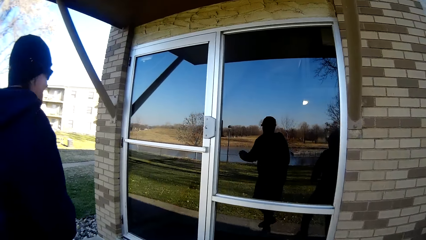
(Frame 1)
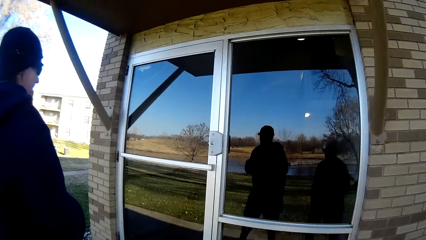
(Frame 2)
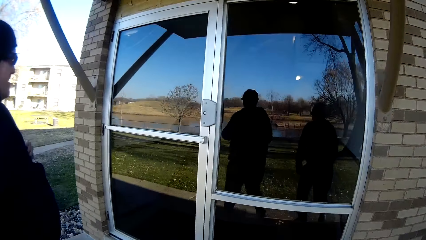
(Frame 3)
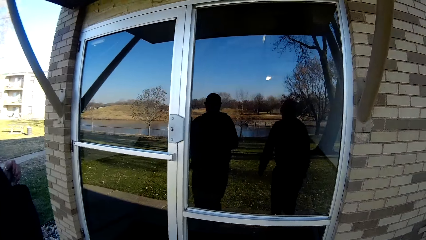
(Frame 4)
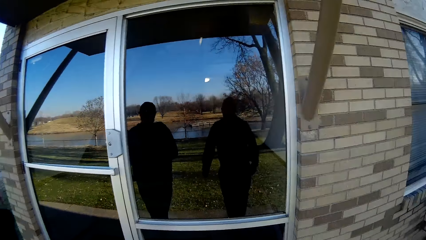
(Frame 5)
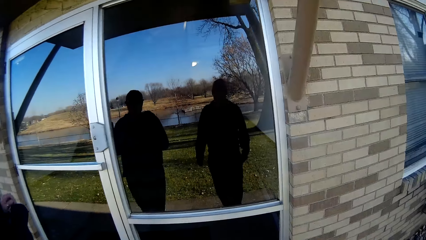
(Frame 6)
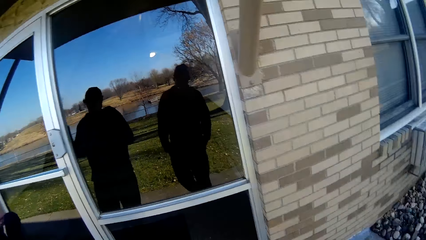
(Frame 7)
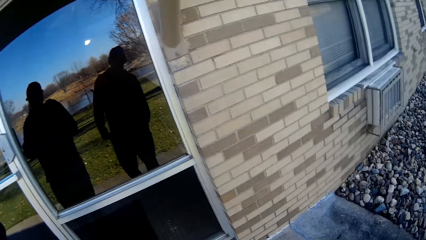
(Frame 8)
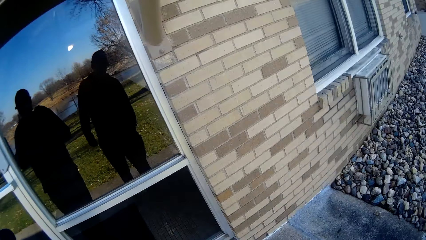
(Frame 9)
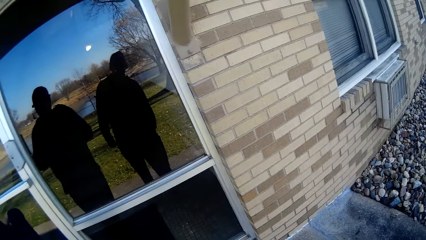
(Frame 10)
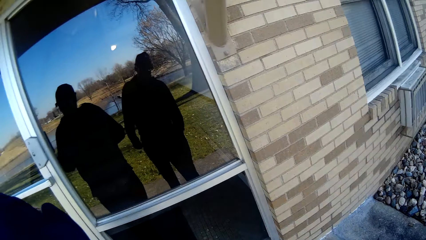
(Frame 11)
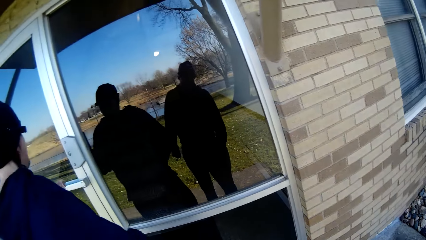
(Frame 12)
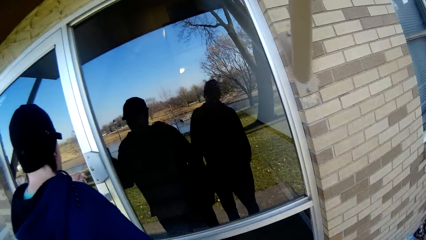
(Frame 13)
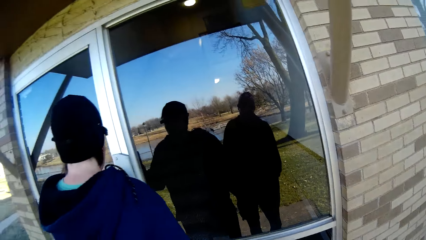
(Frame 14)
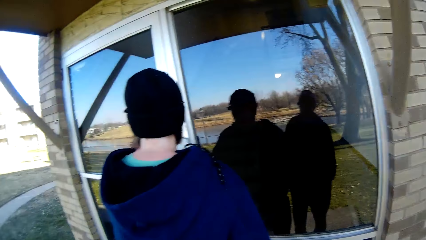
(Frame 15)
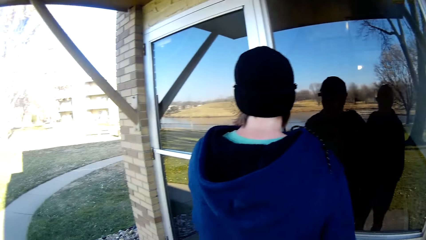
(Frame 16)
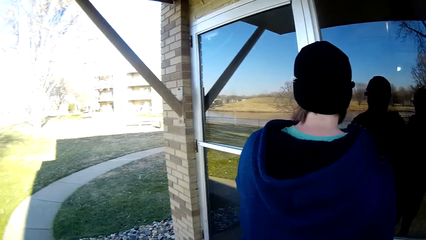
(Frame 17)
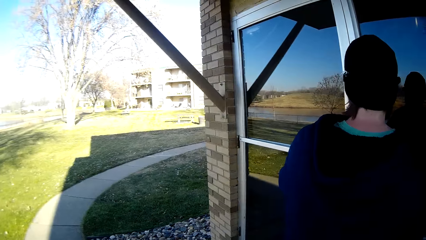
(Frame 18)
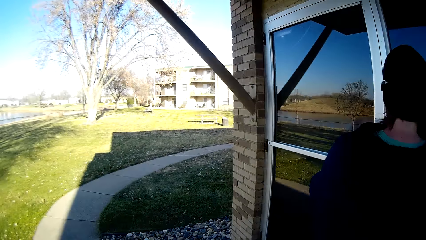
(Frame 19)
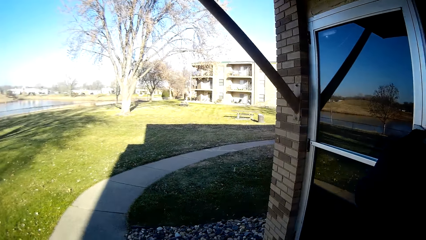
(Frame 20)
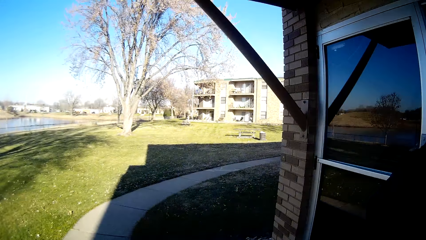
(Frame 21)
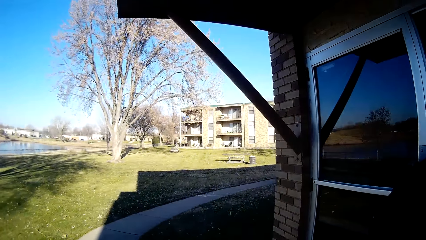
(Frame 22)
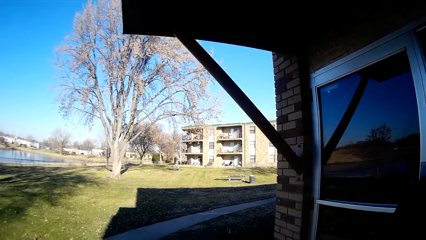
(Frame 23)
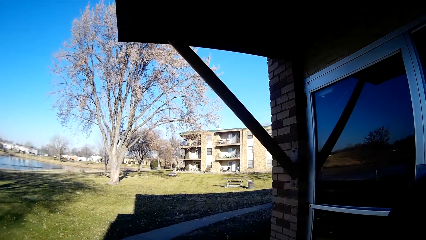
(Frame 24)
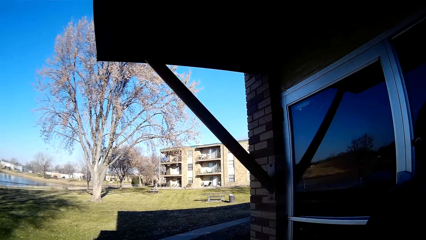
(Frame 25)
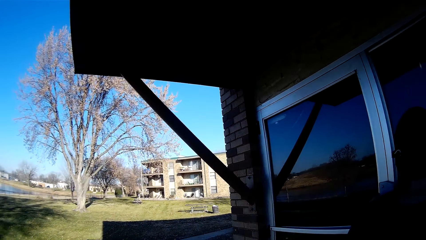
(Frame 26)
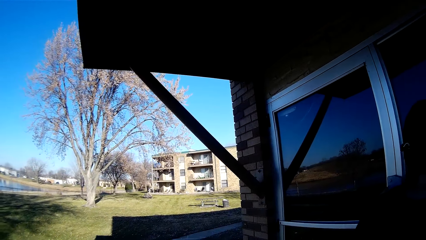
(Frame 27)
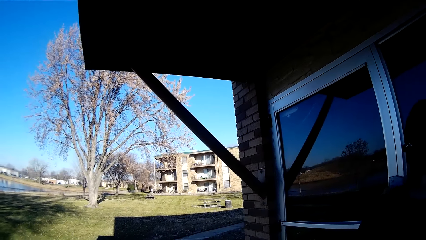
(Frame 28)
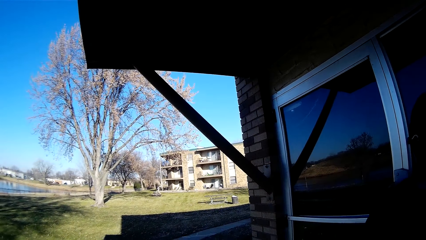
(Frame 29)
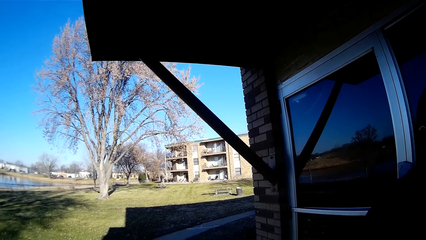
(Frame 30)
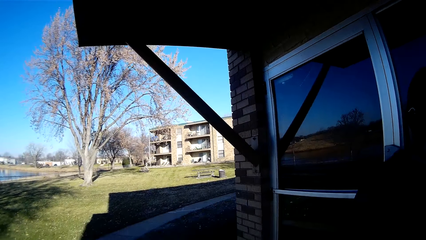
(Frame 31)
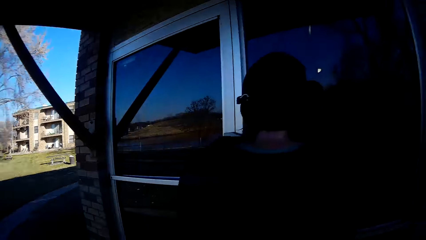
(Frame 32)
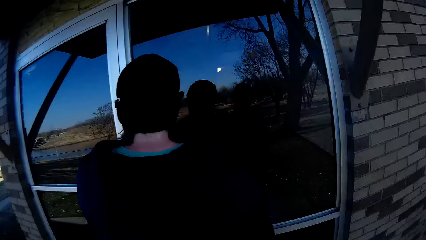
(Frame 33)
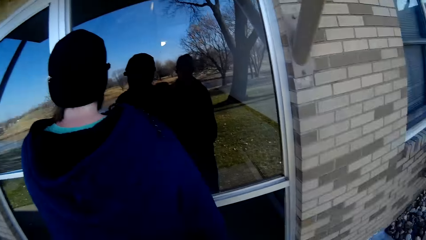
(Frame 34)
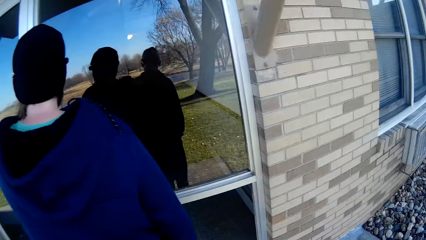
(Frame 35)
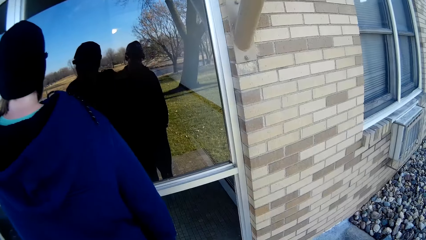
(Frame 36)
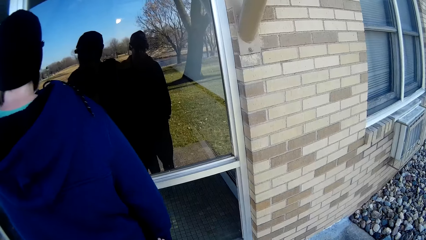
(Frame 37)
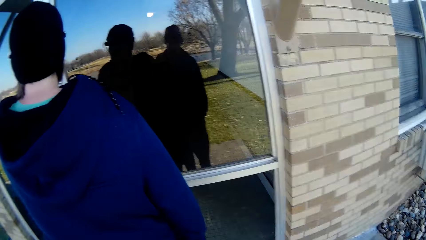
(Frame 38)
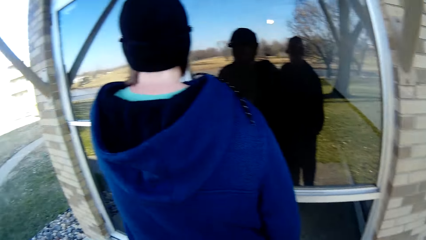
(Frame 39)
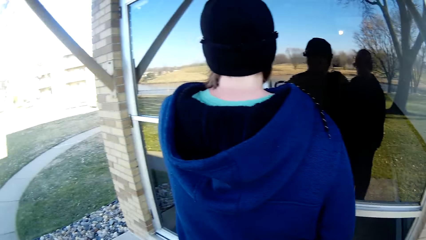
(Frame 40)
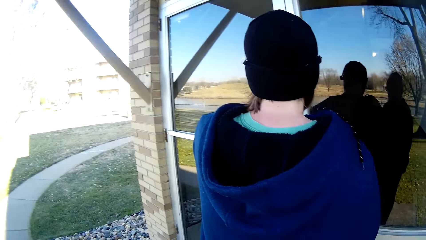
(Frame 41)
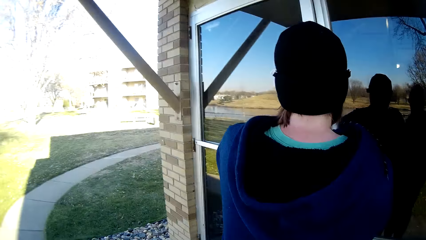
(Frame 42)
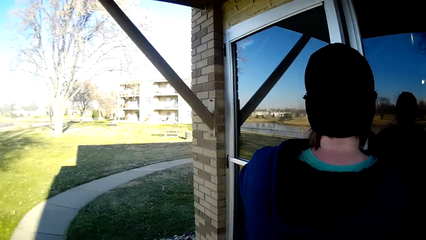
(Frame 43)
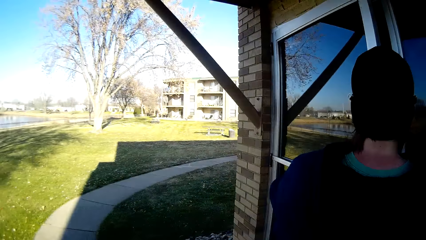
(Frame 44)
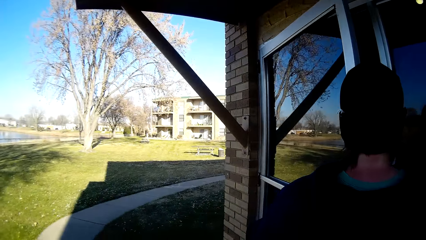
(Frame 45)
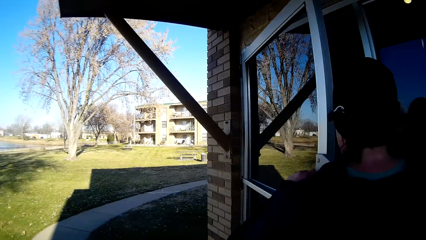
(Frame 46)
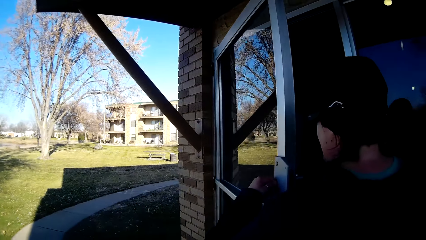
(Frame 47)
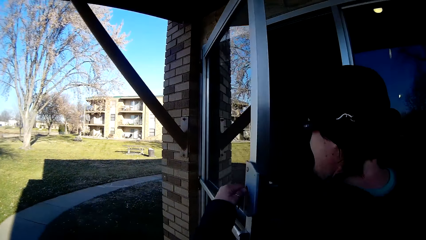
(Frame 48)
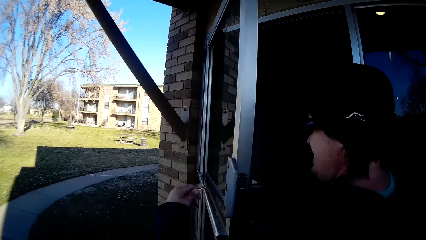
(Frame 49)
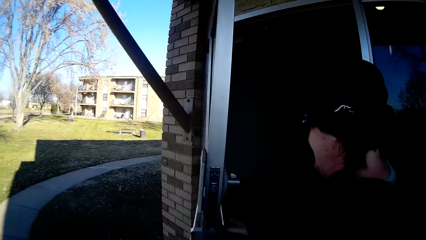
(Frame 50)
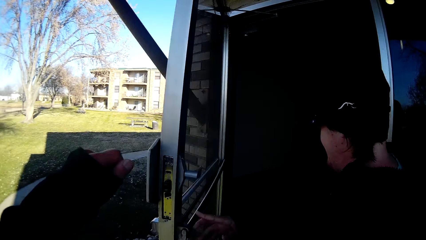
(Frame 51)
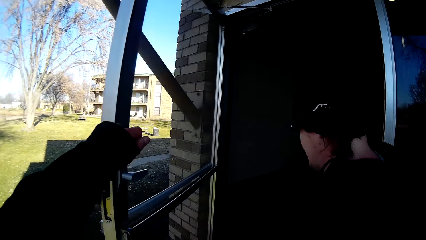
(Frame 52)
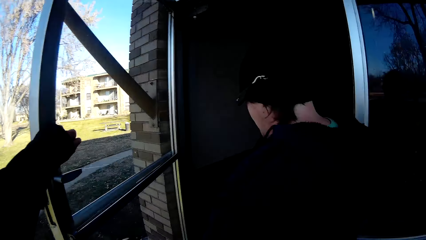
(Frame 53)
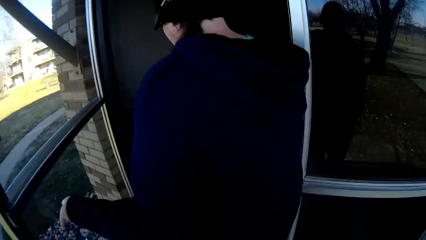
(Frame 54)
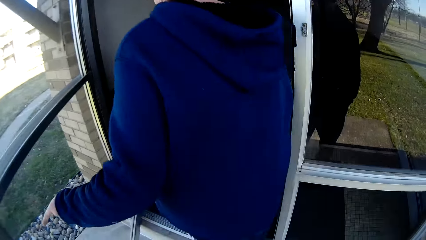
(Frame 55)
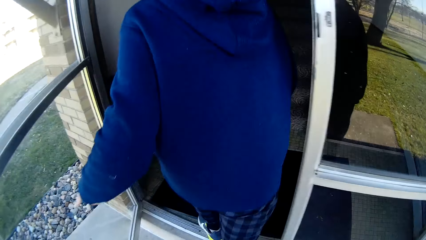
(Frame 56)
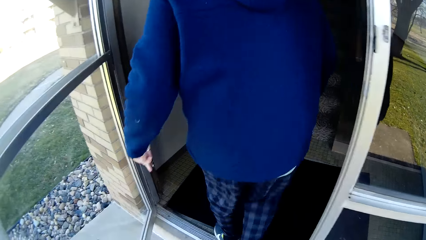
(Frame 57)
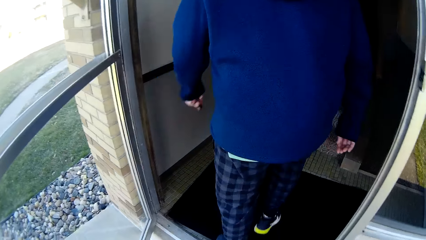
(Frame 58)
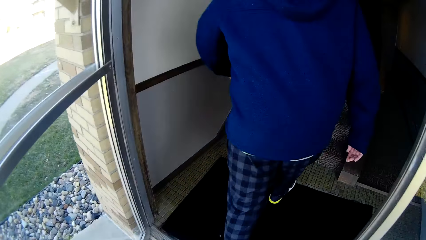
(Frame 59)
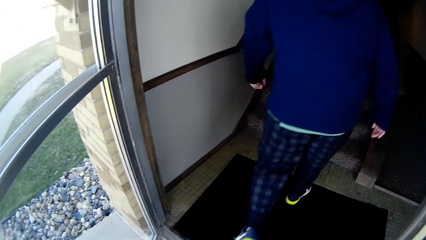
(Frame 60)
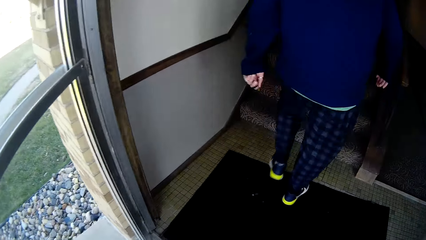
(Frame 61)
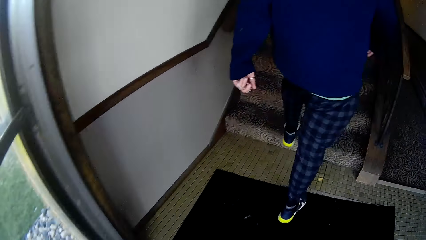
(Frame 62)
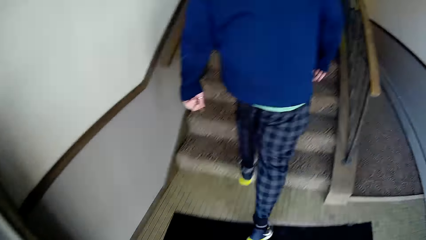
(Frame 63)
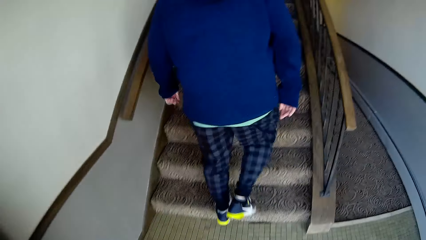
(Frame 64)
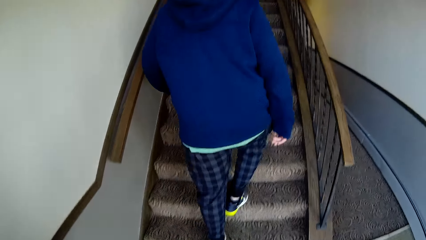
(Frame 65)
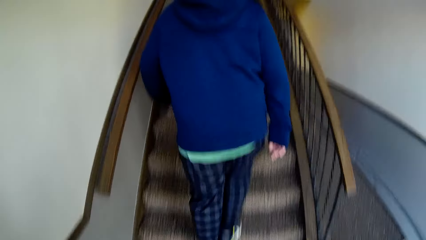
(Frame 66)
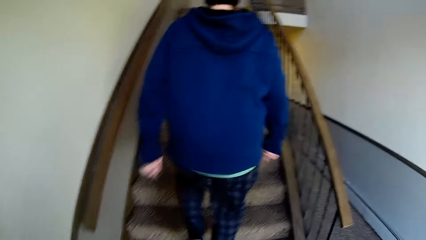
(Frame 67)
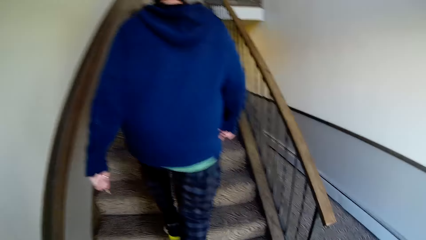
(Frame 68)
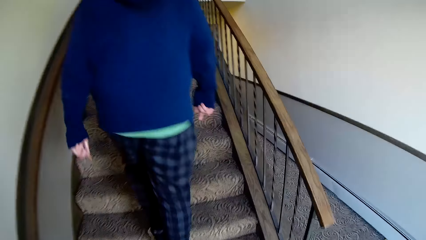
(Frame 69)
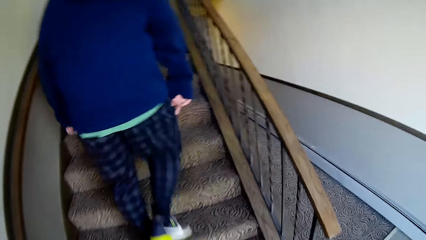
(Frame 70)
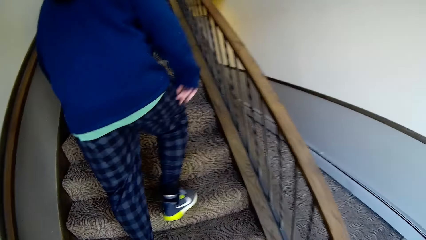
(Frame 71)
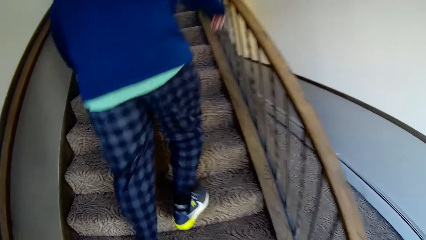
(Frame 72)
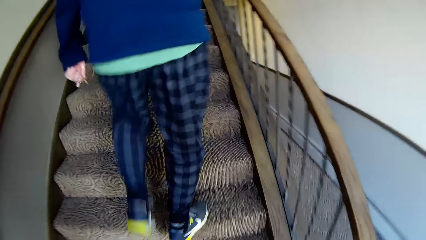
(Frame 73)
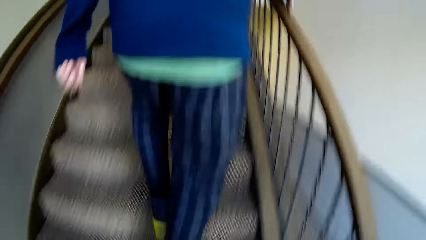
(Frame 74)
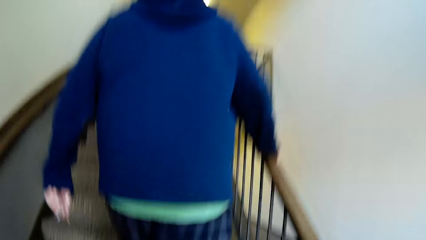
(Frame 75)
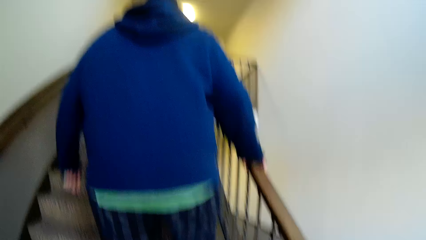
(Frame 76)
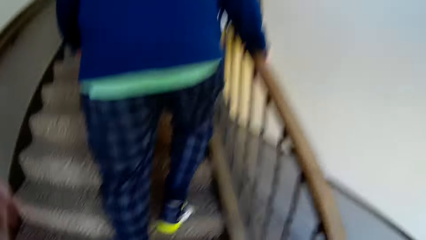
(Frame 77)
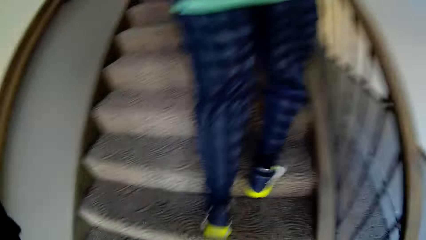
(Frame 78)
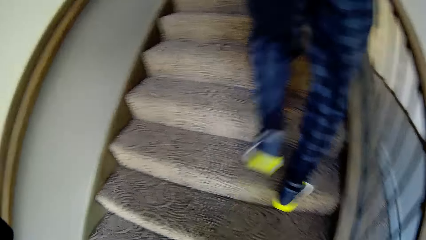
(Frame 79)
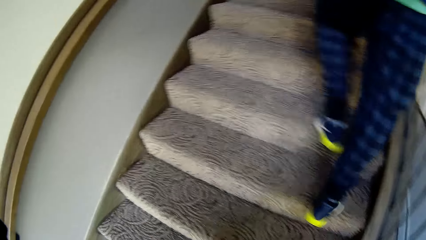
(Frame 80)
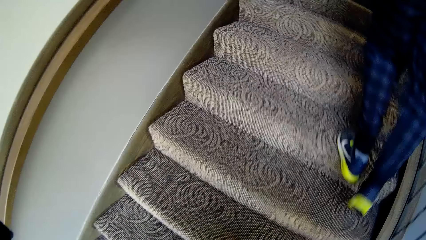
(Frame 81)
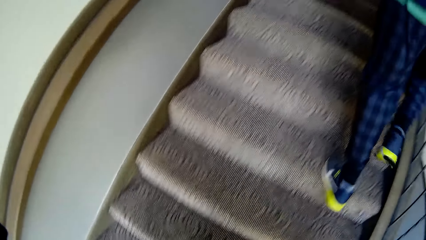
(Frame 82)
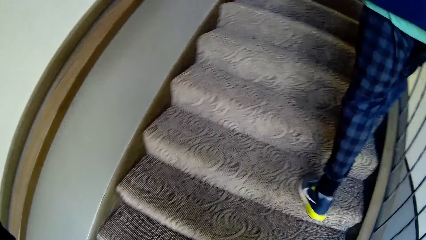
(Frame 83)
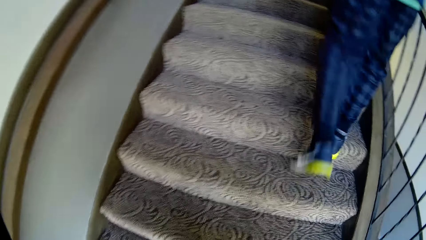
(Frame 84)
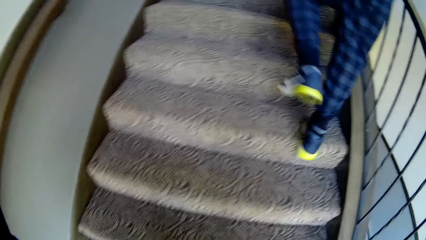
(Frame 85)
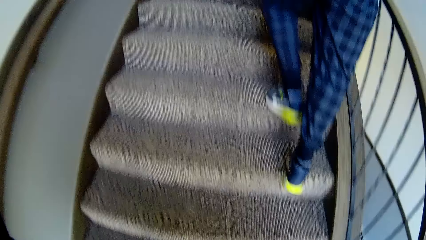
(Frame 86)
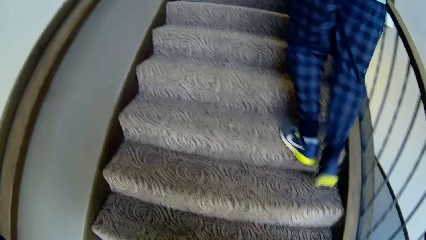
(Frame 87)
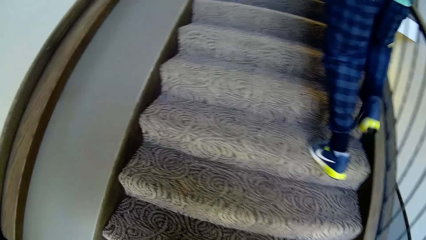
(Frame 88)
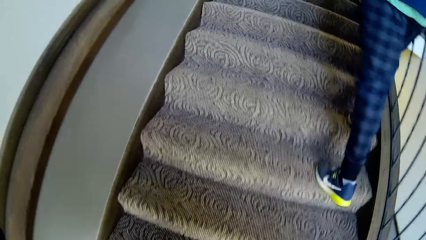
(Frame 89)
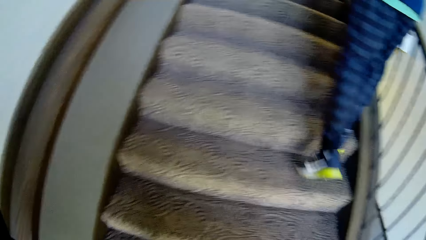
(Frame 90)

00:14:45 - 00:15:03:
The person stands beside the door. The camera wearer opens the door from outside. The person opens the door. The person enters into the house with the camera wearer. The camera wearer walks in the room. The person goes upstairs with the camera wearer.
